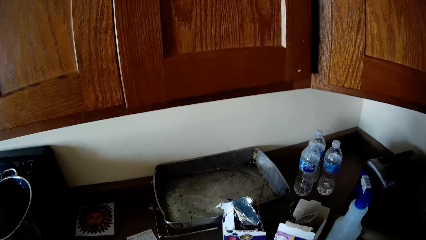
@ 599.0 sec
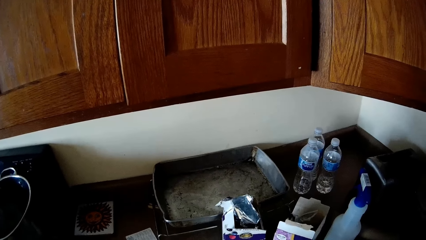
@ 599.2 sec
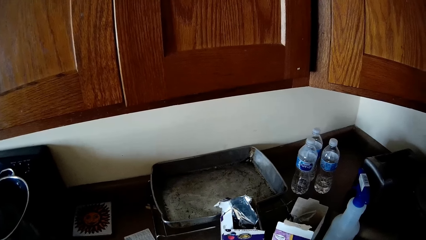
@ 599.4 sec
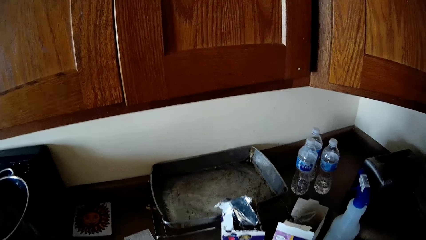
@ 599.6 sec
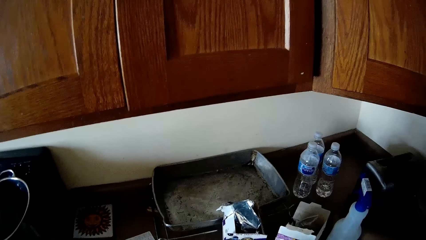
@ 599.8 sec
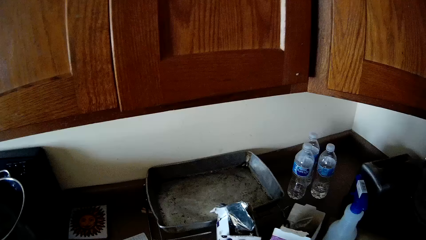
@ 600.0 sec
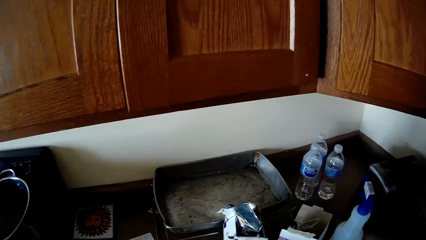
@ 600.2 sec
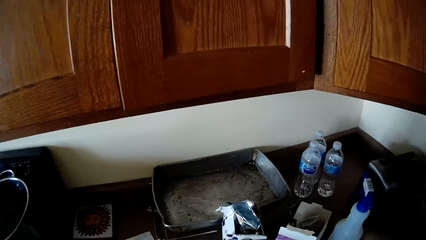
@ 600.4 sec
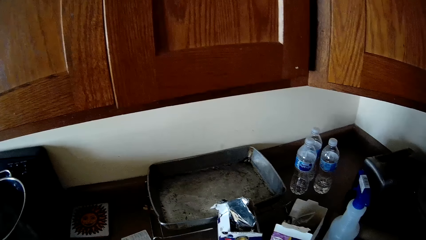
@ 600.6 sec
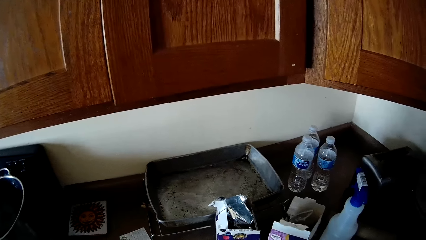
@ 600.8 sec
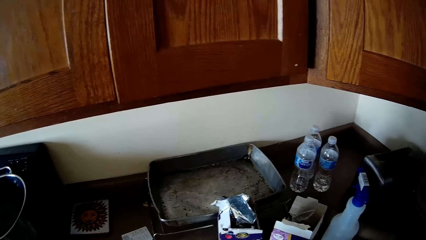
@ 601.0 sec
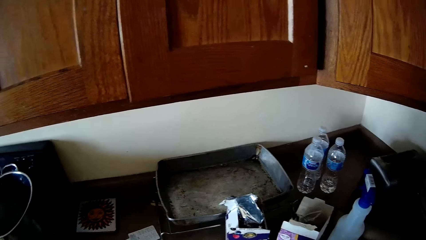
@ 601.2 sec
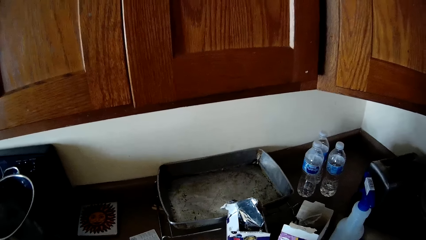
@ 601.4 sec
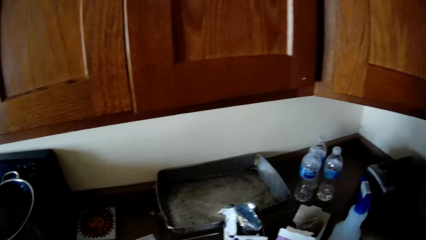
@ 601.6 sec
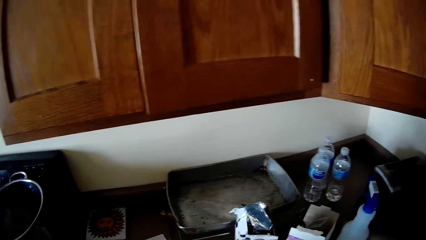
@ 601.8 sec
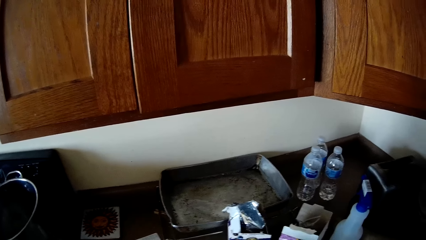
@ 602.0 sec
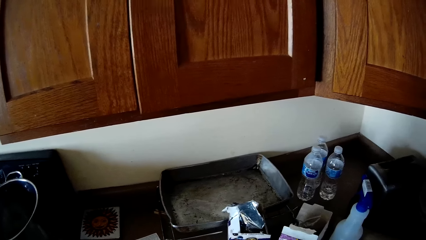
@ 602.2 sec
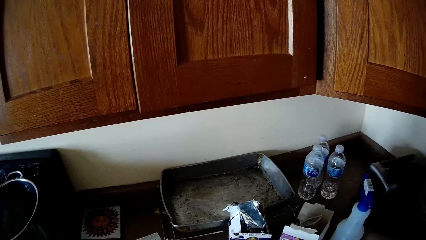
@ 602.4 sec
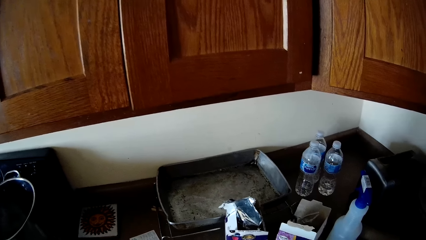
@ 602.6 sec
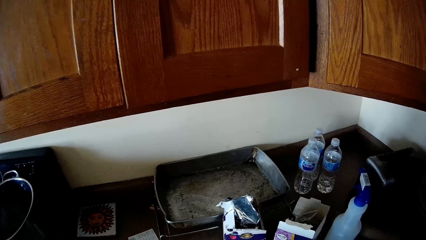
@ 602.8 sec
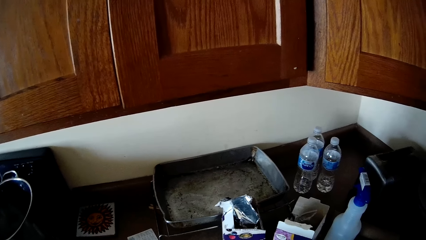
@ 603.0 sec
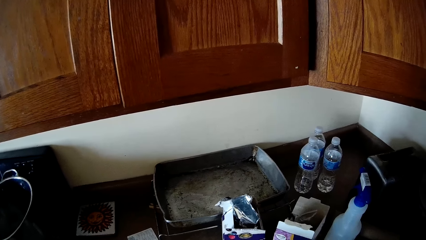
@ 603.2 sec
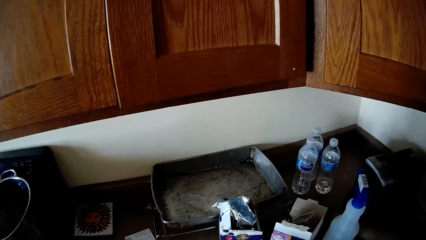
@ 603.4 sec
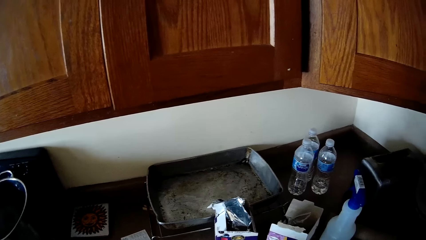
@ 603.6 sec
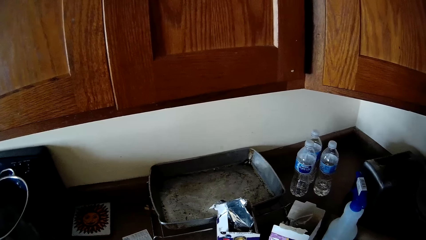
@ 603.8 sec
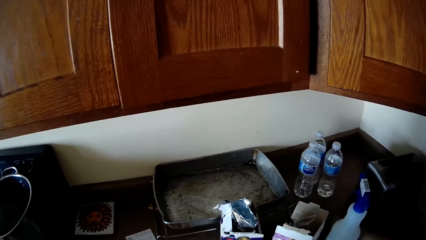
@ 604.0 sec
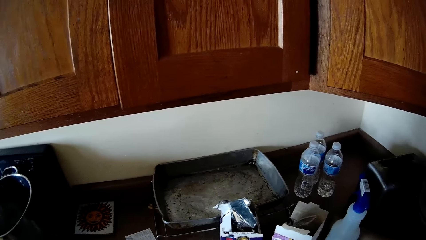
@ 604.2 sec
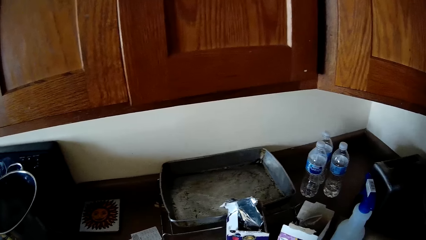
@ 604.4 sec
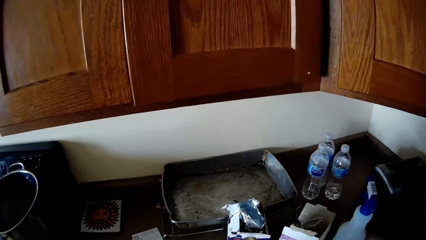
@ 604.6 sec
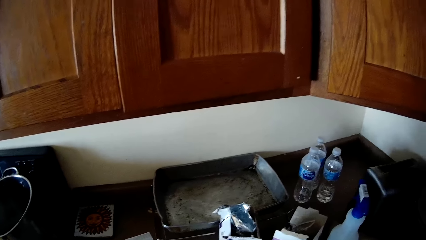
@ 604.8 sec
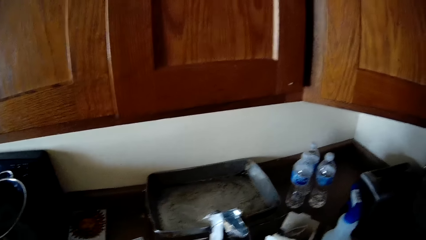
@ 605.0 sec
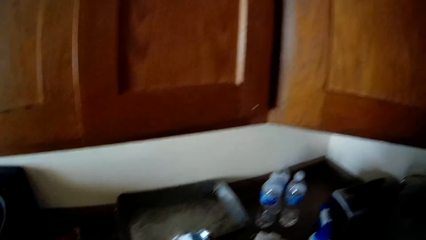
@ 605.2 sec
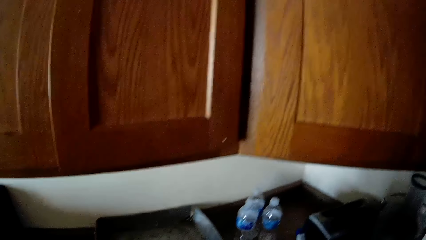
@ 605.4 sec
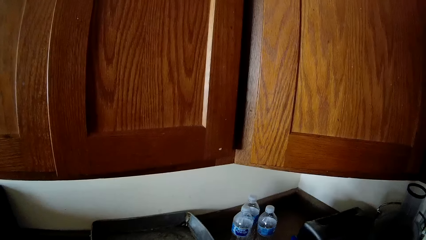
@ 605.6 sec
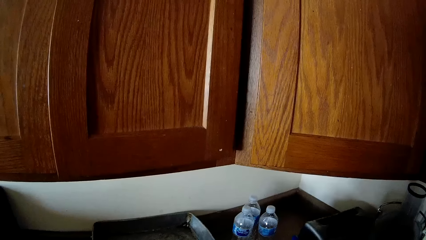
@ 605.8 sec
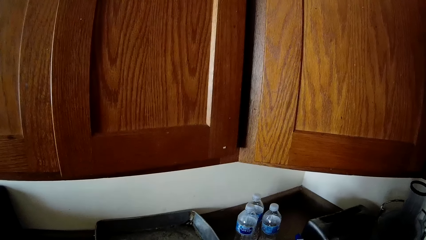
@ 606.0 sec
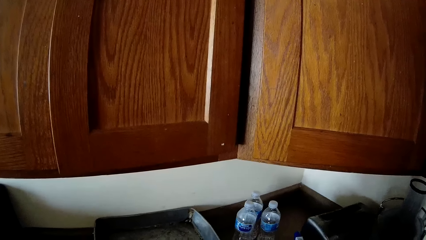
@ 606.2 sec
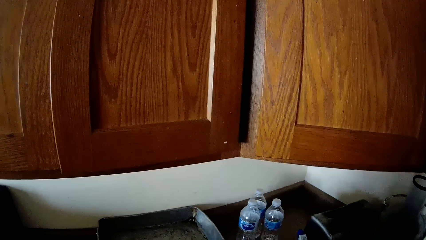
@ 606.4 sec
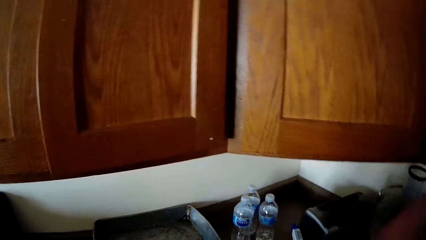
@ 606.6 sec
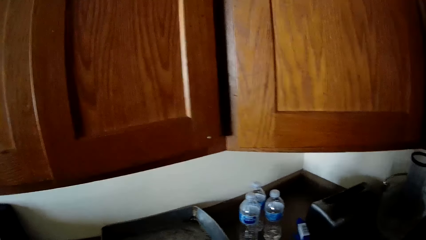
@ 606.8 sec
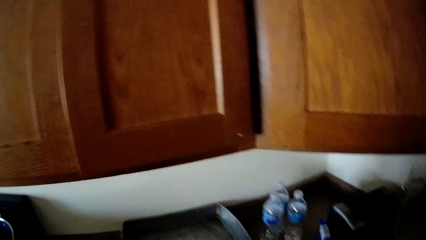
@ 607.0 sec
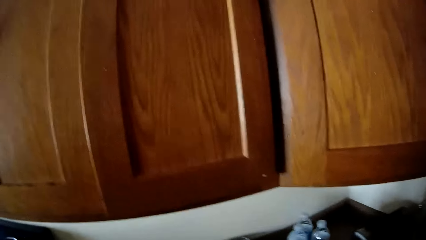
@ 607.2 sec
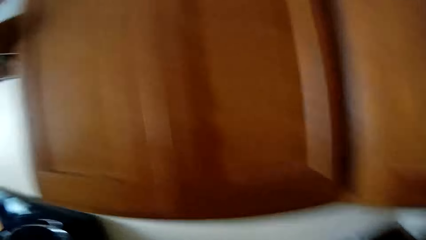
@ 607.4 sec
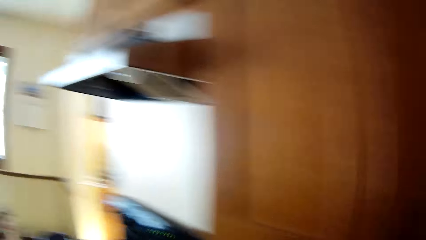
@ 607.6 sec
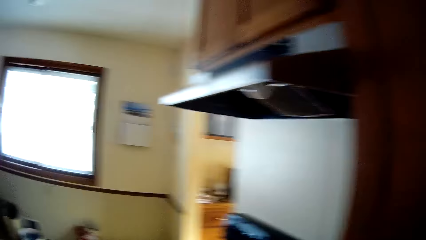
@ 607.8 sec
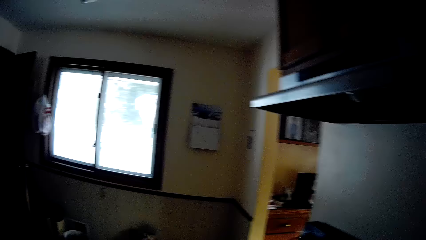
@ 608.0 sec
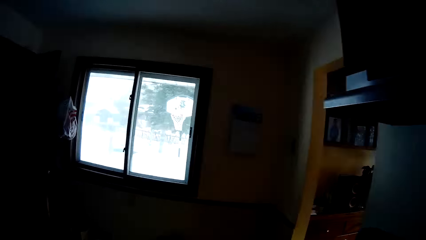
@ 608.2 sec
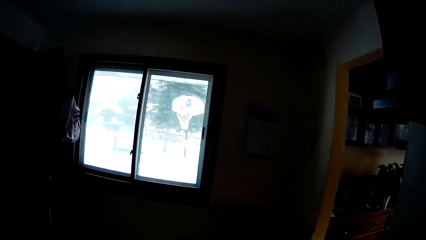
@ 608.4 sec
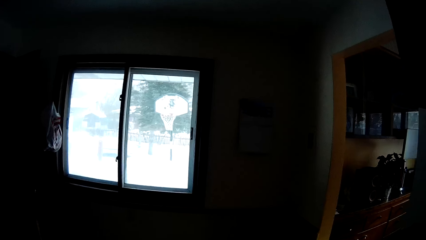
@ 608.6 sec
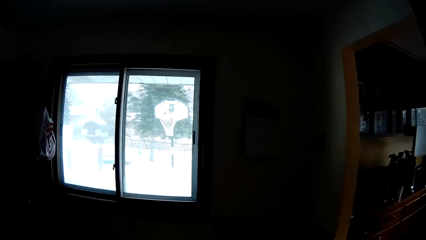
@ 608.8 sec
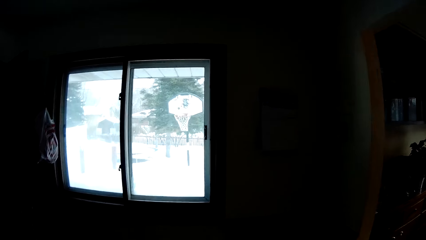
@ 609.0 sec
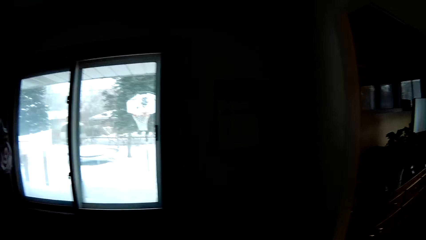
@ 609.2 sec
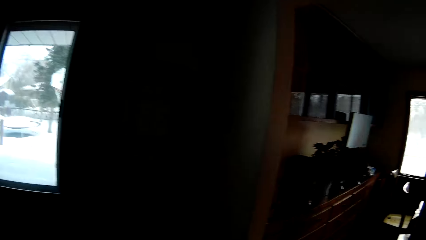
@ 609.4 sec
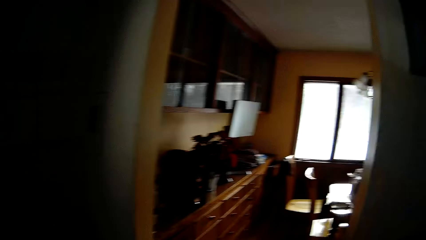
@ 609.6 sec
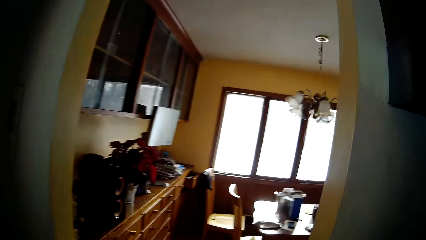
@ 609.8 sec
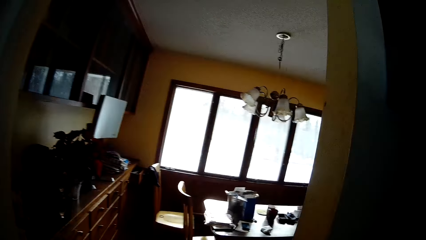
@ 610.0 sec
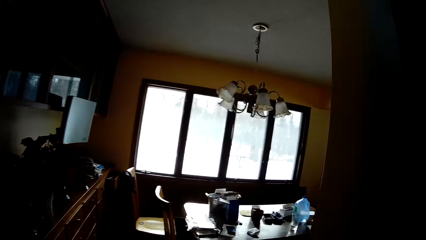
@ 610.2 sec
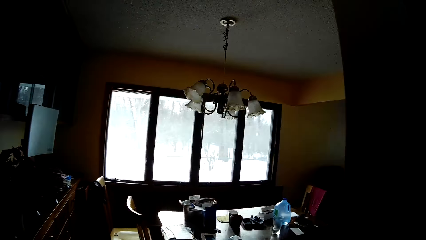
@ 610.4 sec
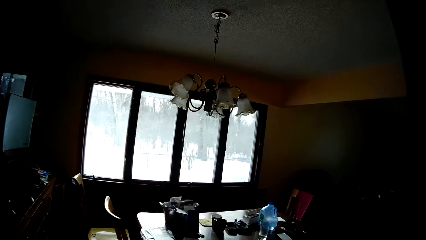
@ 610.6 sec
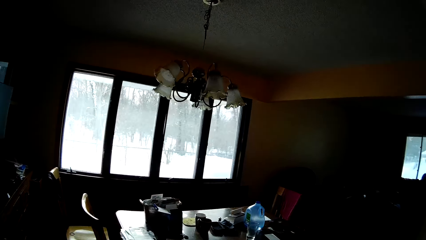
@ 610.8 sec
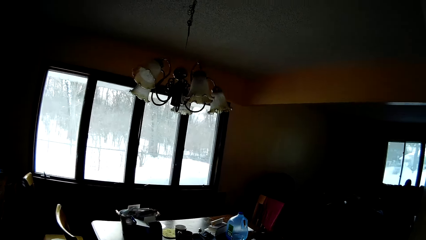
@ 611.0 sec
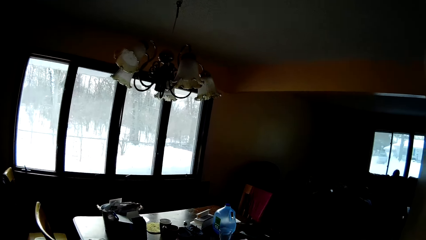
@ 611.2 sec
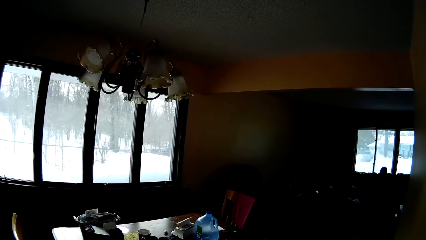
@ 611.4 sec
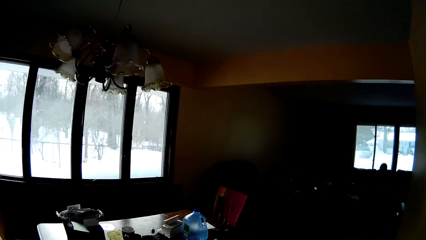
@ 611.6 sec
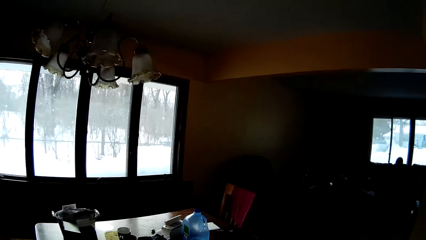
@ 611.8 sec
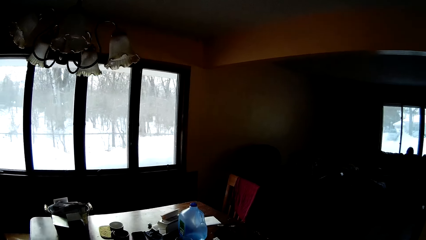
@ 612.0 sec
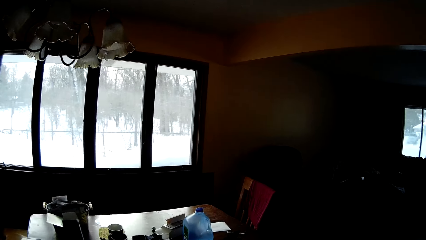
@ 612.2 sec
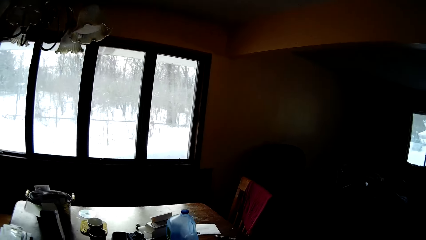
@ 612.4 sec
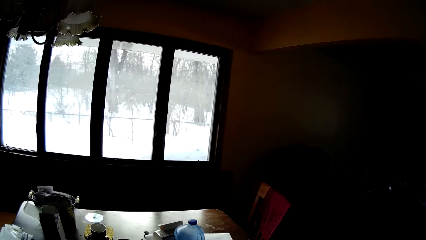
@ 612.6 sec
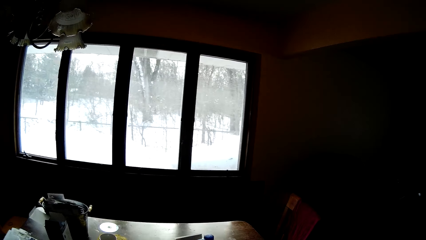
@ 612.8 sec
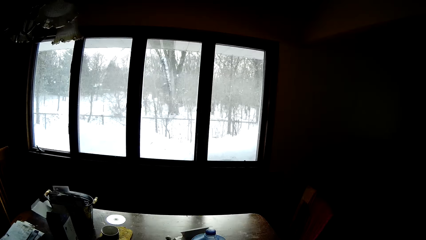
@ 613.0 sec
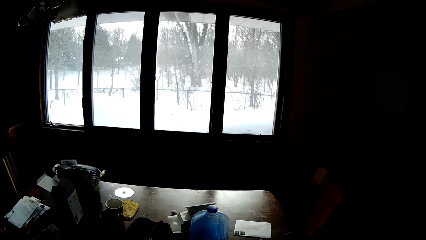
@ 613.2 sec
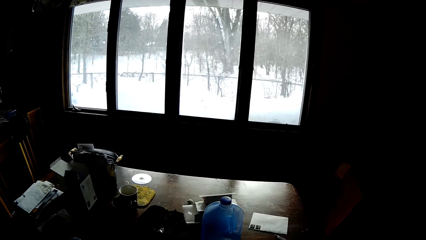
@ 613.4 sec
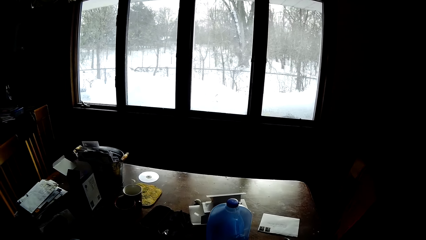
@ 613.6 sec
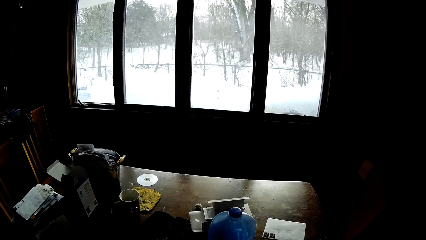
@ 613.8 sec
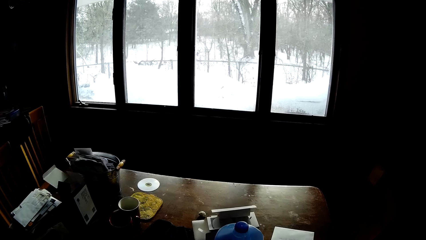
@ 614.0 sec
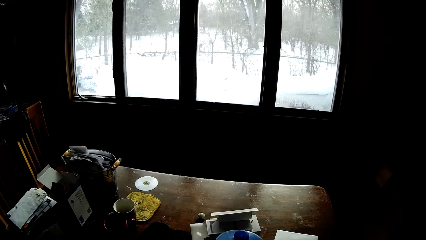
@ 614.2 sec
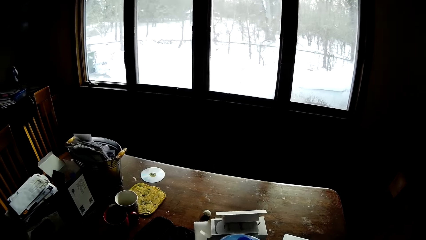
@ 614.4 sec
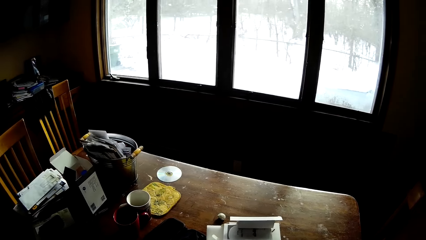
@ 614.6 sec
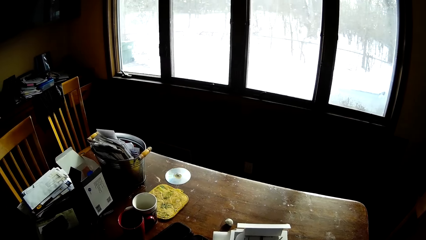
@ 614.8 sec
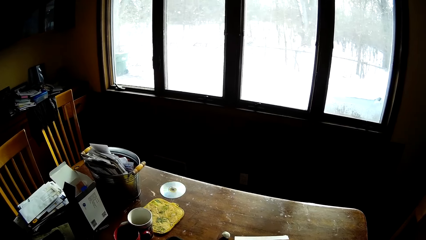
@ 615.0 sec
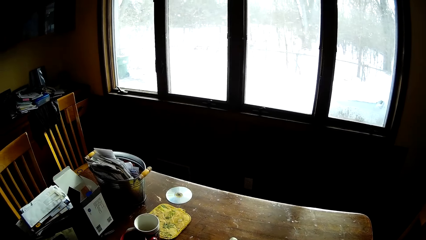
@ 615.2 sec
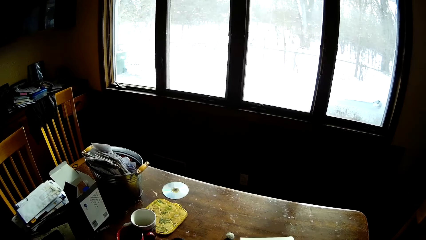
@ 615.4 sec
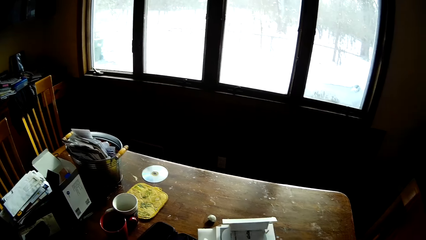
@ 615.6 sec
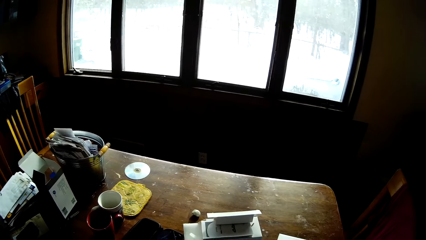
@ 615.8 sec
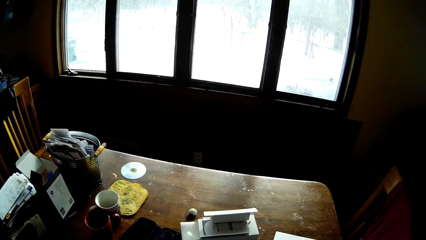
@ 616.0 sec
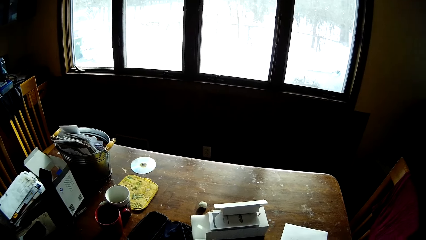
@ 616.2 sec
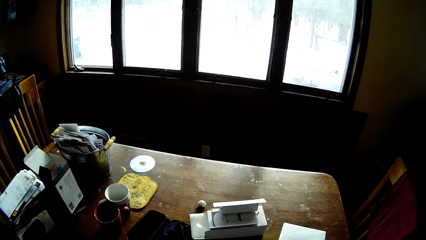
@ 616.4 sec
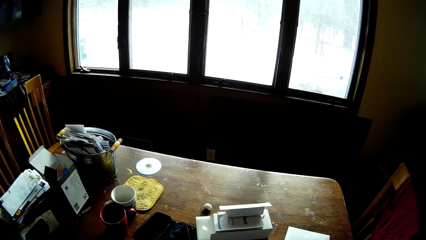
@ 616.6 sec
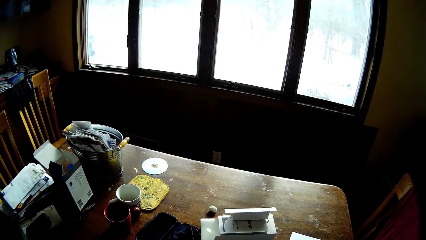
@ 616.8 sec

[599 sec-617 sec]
The camera wearer moves around.
